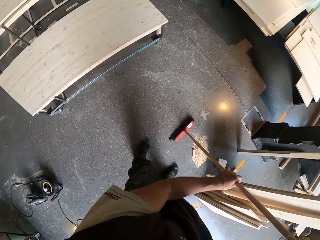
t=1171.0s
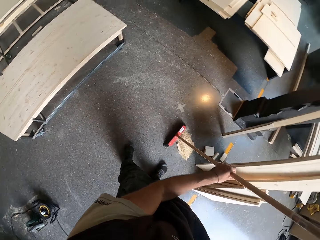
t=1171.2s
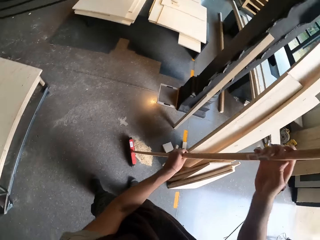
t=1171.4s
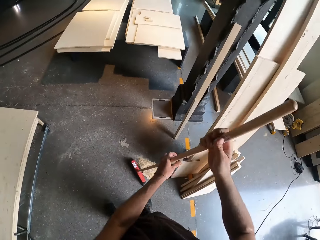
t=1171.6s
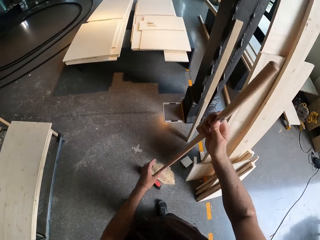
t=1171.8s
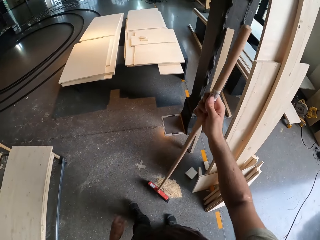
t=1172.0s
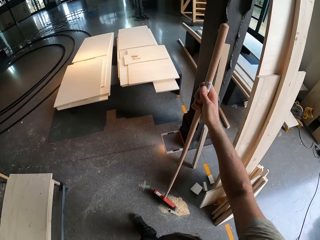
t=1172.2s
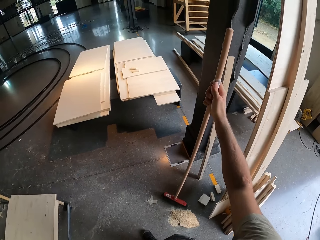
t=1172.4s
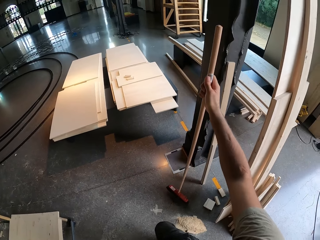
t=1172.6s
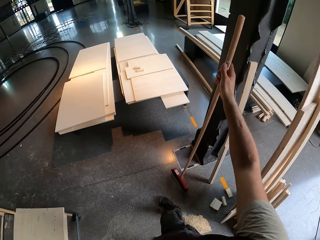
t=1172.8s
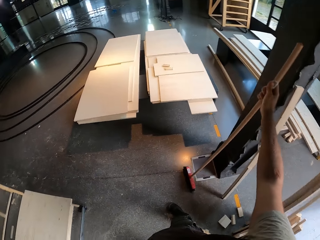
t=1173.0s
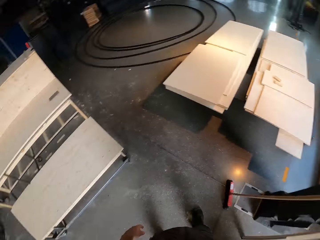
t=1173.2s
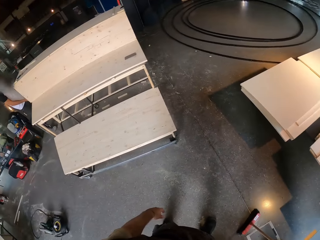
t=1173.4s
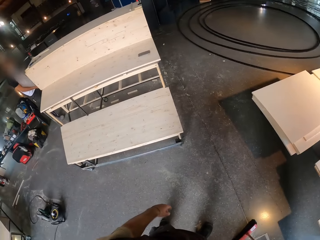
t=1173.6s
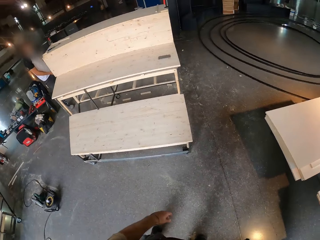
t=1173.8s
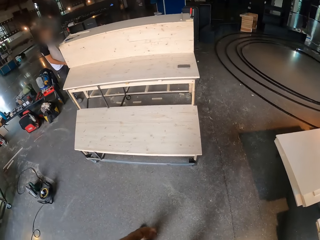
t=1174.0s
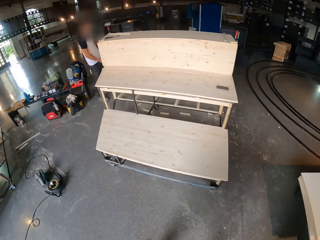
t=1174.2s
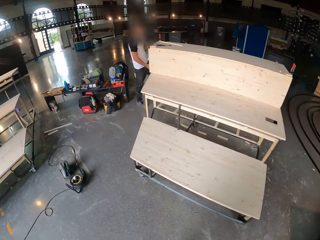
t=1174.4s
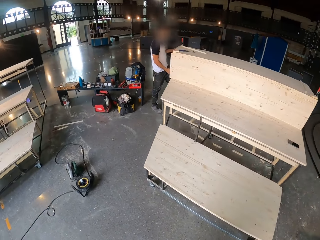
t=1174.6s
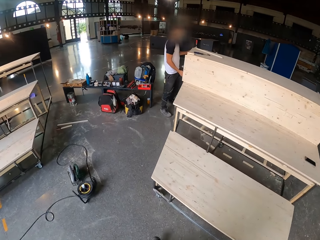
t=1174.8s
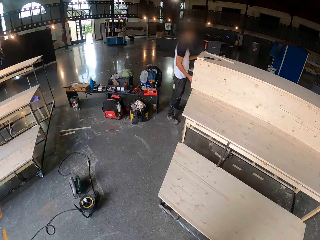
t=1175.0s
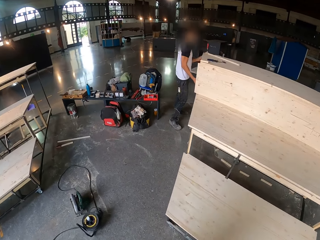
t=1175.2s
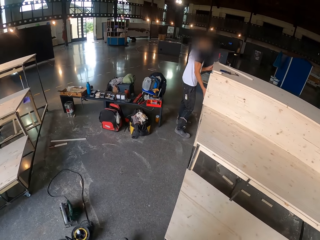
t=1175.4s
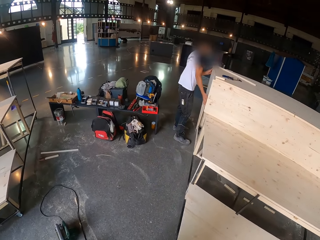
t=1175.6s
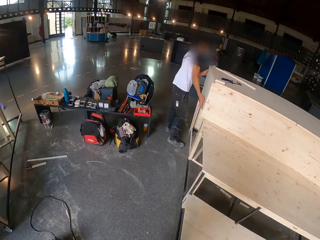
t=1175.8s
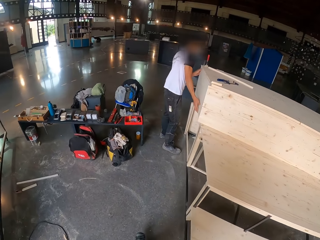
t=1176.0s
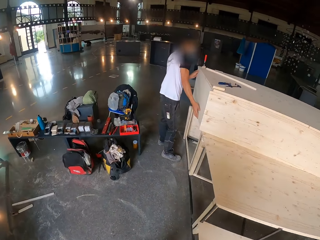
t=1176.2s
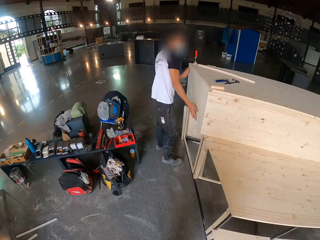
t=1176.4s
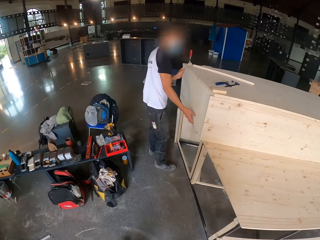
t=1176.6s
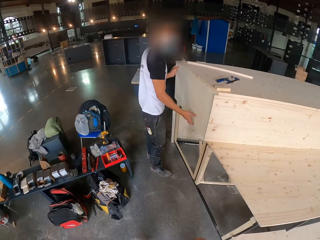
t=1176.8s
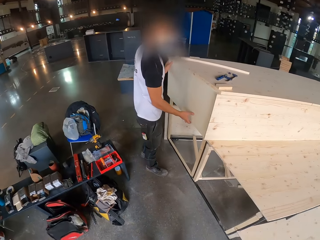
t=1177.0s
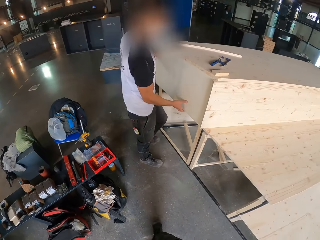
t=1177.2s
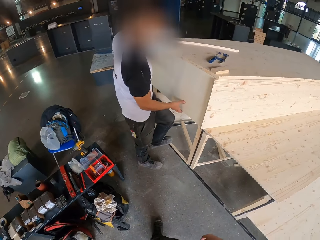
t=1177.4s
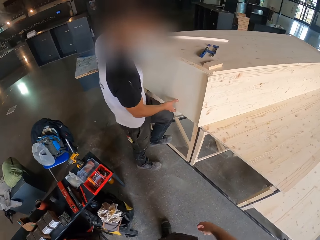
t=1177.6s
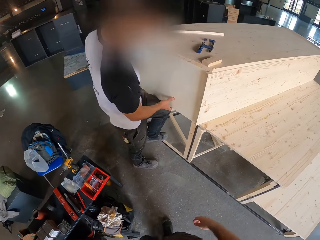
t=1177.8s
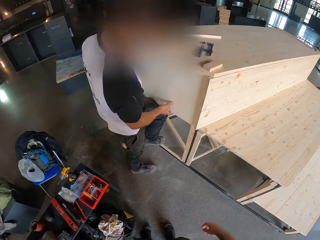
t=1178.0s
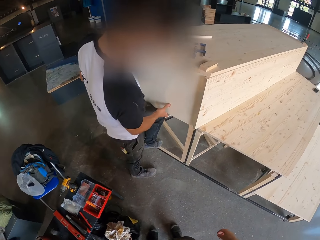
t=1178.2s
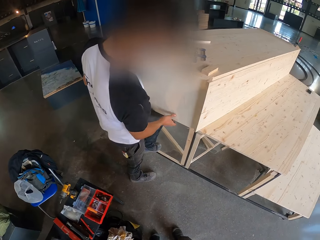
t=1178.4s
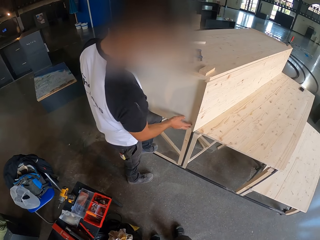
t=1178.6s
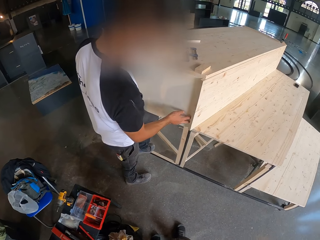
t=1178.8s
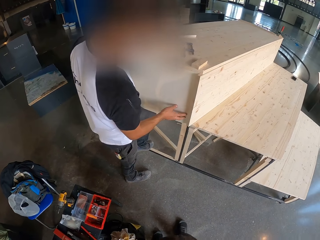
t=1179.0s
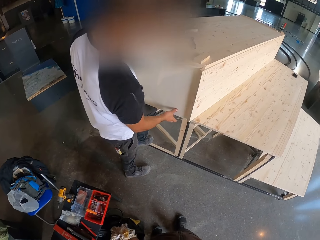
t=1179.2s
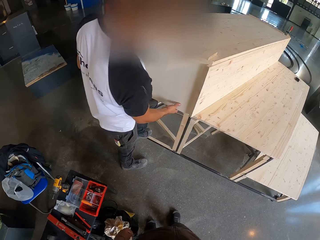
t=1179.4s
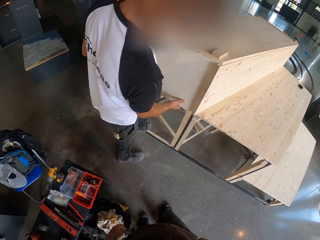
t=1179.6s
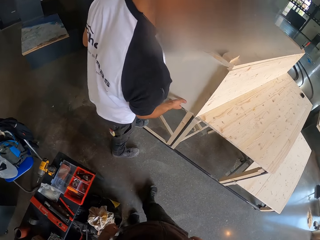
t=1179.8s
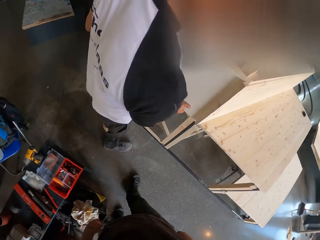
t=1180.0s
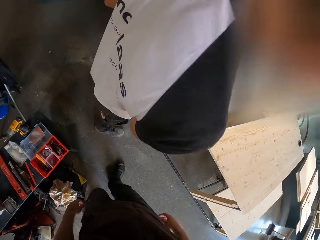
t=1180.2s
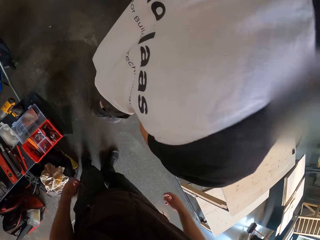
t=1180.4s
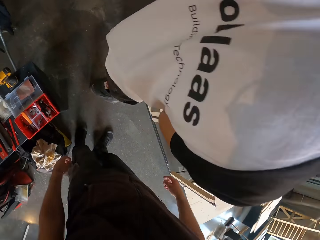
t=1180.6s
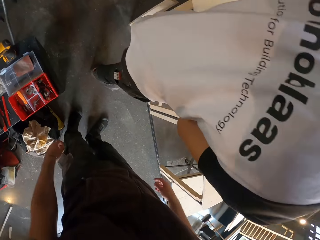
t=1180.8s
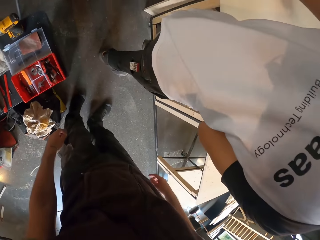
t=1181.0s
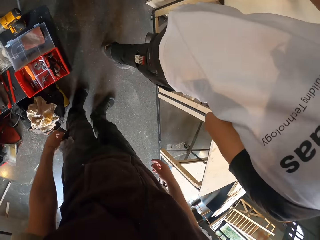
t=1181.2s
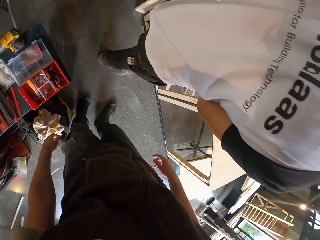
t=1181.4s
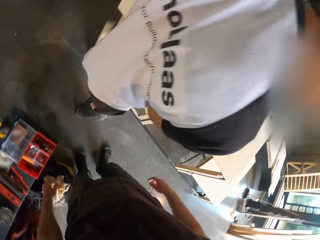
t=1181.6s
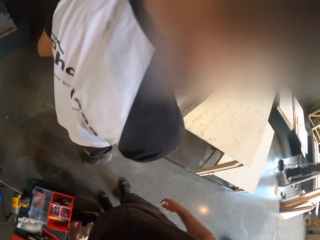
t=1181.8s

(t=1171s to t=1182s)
The camera wearer holds the broom. He places the broom on a pillar with his right hand. He walks in the room. A man supports the plywood in his hands with his left leg. The camera wearer looks at the man.

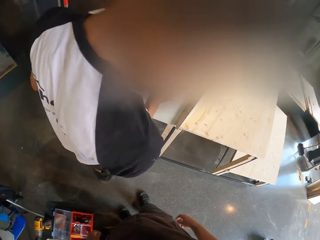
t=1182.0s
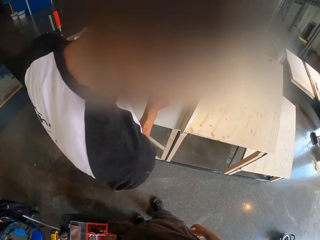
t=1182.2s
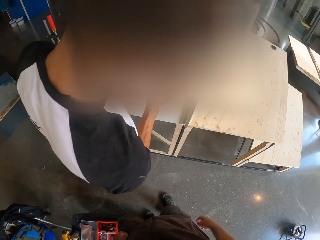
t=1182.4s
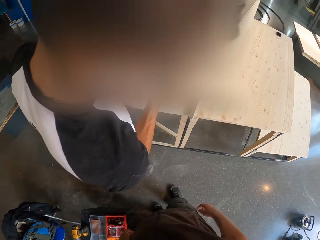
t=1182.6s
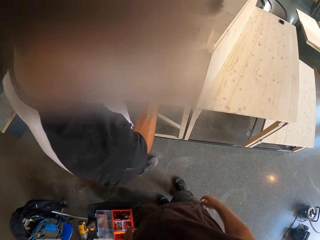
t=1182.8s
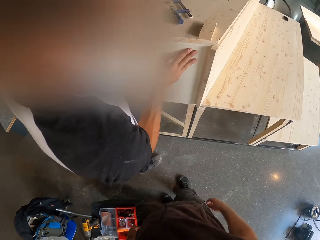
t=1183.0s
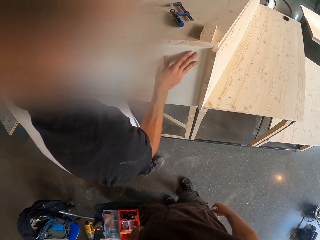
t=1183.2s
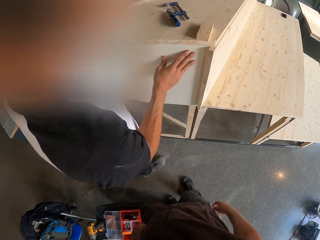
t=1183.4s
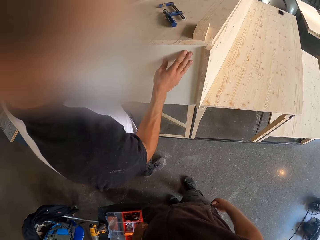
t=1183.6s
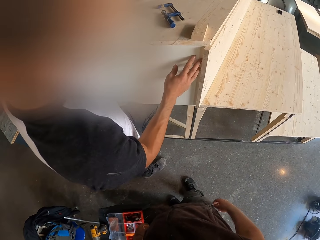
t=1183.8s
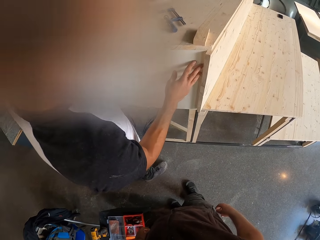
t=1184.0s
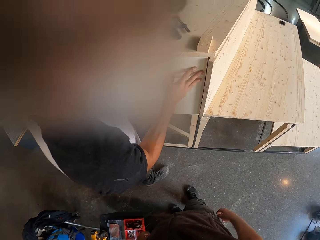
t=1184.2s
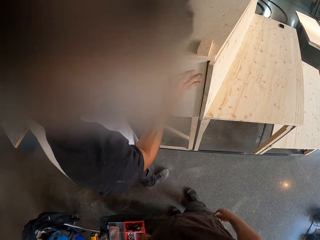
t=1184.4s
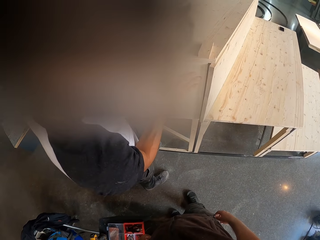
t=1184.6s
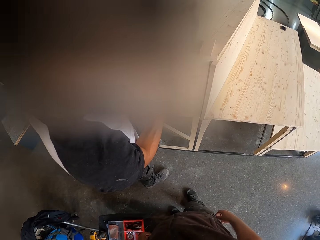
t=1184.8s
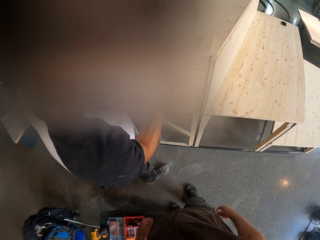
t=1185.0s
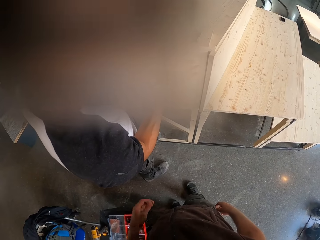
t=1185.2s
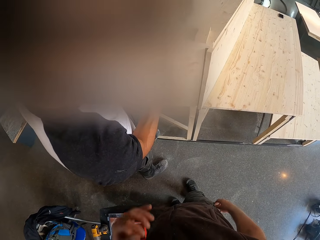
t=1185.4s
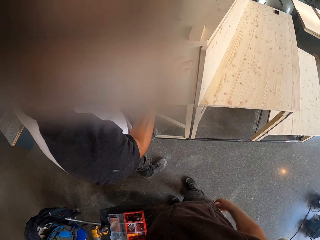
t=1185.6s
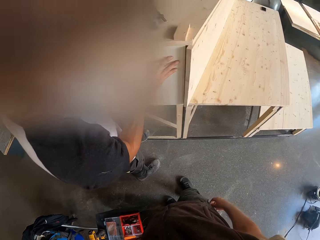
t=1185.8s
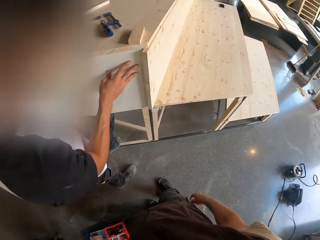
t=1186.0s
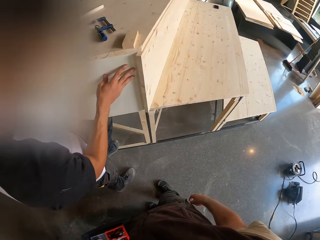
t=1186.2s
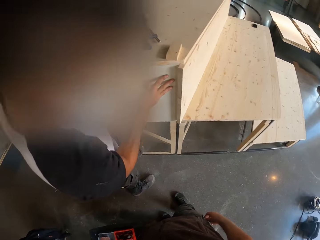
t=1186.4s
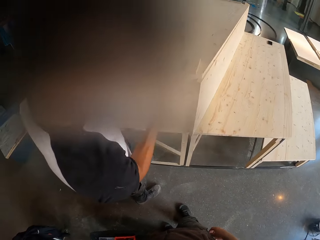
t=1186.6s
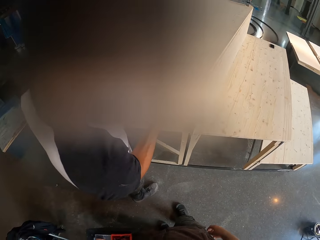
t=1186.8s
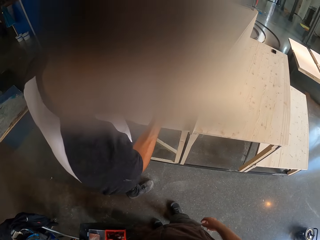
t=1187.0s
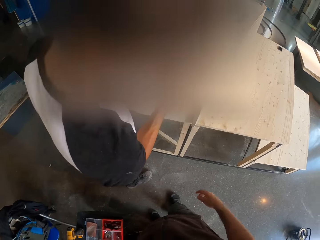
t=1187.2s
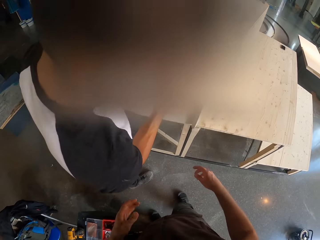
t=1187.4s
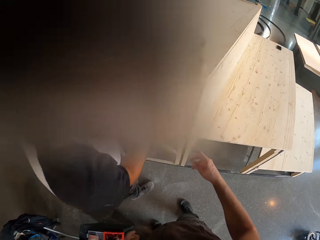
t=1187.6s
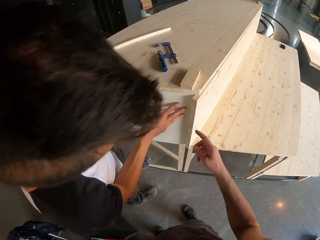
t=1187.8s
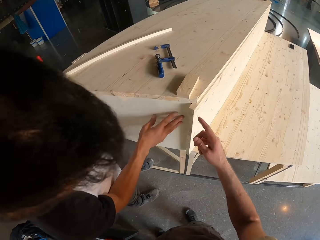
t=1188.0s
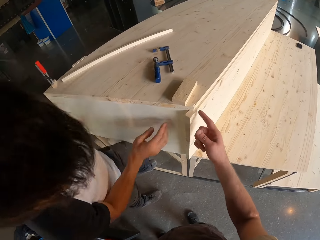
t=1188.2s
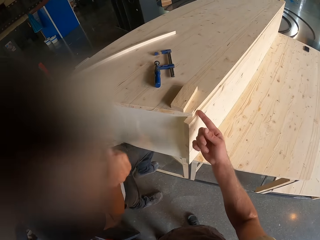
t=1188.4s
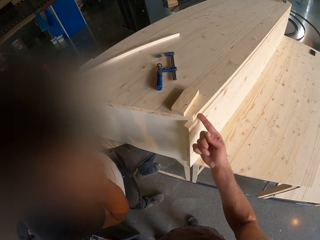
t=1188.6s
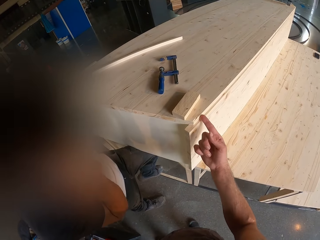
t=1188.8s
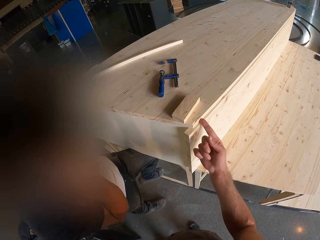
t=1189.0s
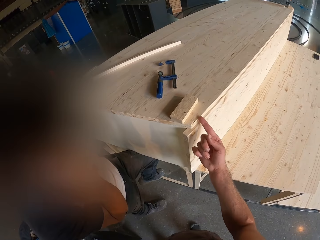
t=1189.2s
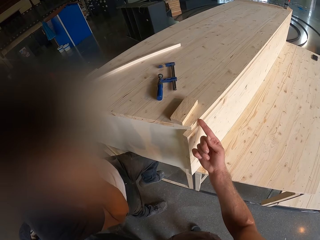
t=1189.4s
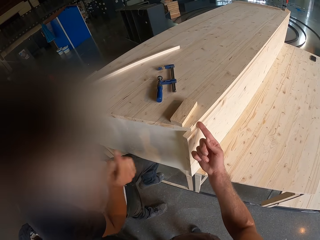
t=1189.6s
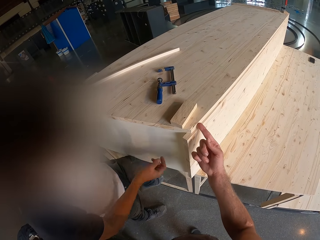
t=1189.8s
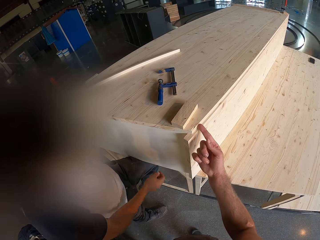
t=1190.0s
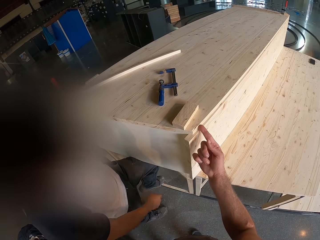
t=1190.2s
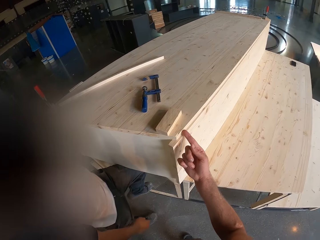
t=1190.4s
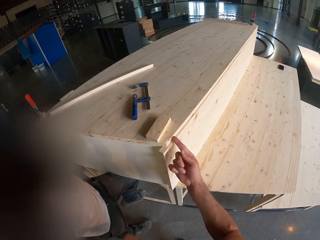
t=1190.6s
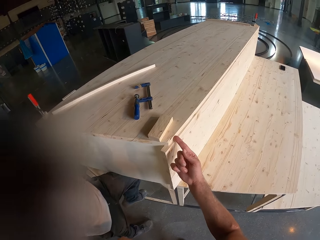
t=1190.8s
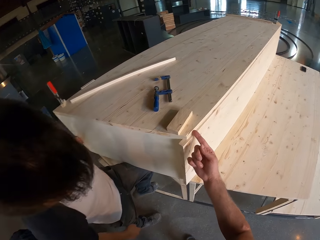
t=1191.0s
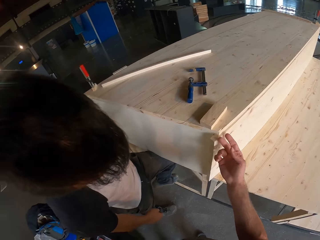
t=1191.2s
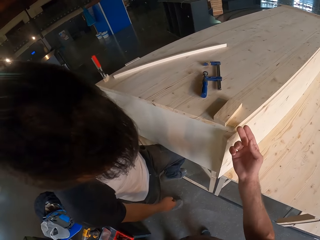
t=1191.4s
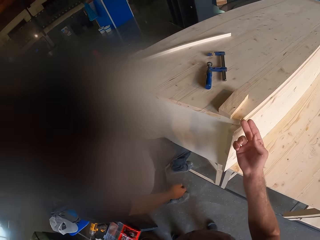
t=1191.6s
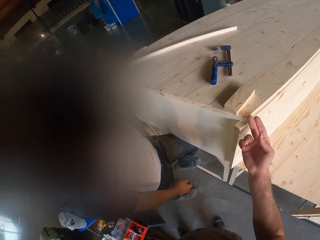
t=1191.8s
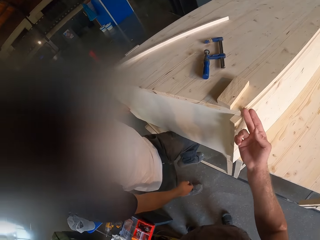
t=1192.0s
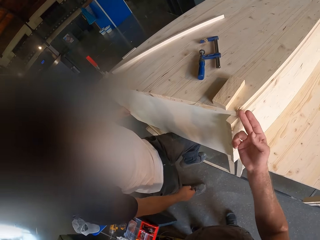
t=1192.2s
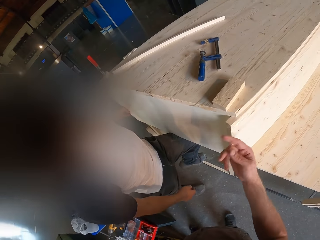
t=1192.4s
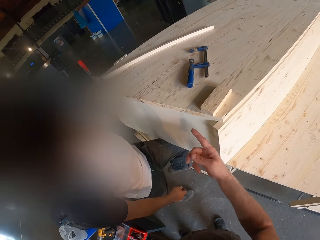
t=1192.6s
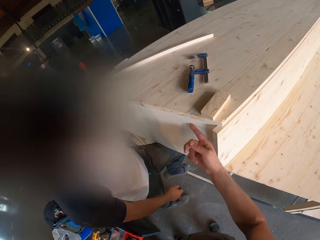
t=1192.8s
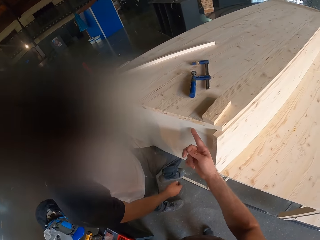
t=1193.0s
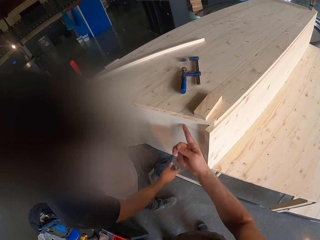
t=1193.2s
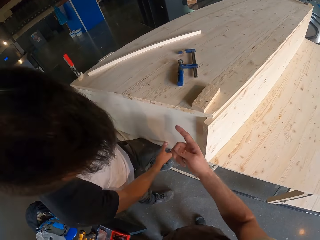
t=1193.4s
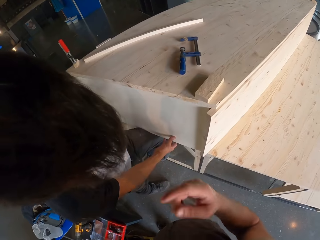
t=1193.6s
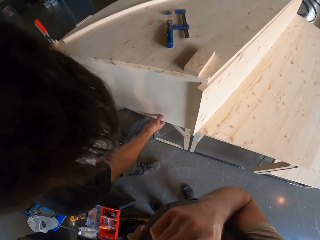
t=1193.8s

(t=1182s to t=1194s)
The man sets the plywood with both hands. The camera wearer touches the wood with the fingers. He touches the bench with his right hand. He touches the plywood with his right hand.
